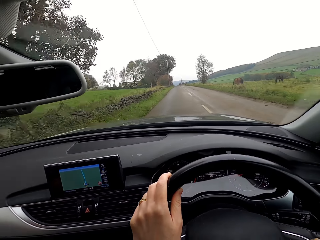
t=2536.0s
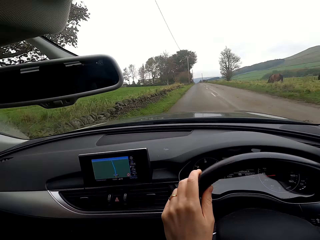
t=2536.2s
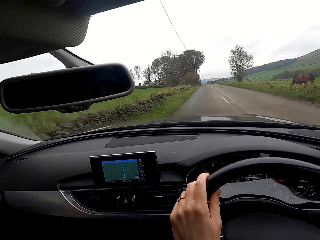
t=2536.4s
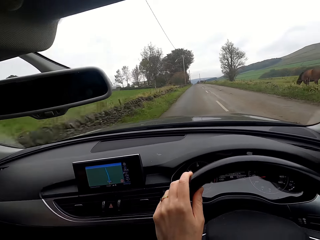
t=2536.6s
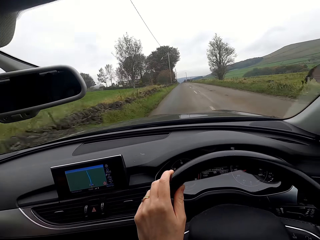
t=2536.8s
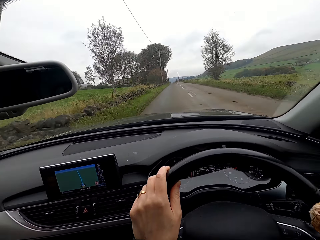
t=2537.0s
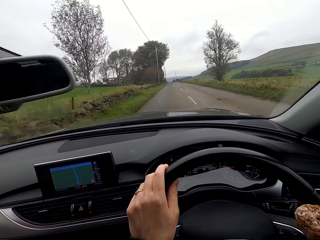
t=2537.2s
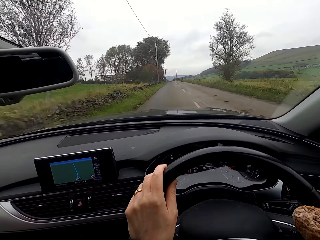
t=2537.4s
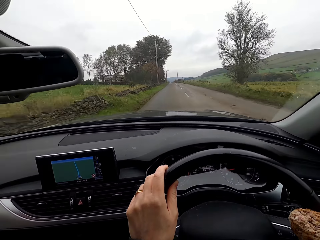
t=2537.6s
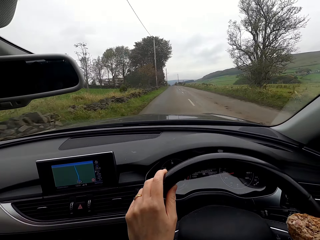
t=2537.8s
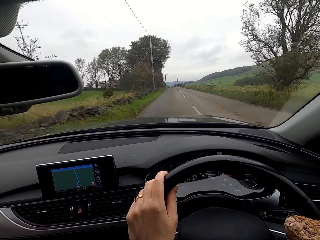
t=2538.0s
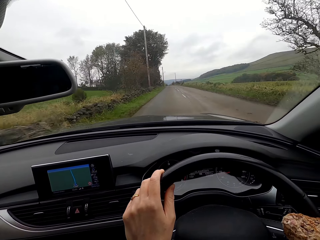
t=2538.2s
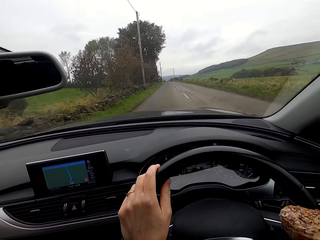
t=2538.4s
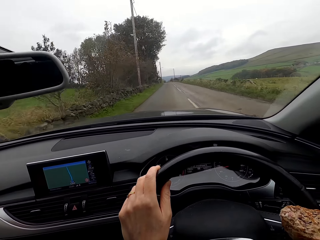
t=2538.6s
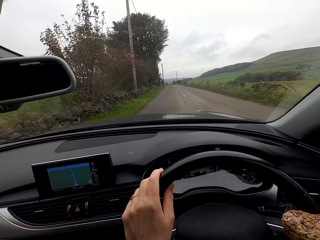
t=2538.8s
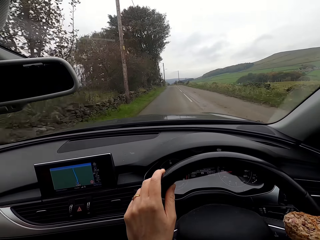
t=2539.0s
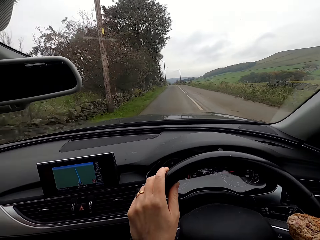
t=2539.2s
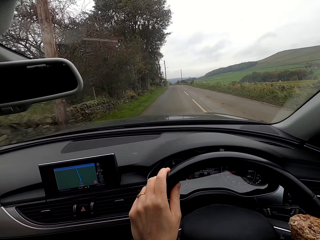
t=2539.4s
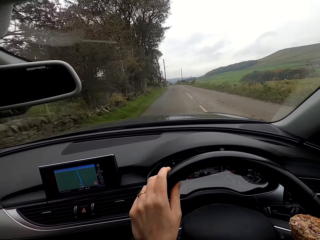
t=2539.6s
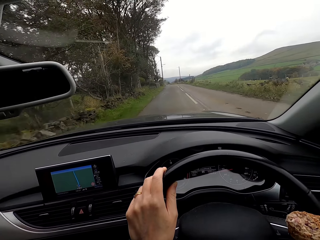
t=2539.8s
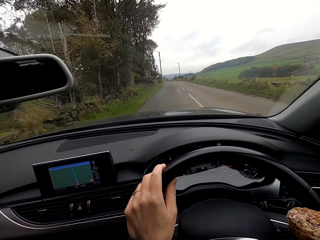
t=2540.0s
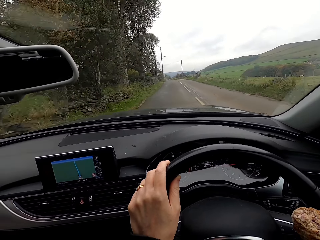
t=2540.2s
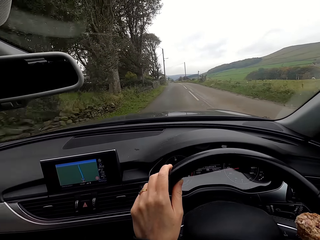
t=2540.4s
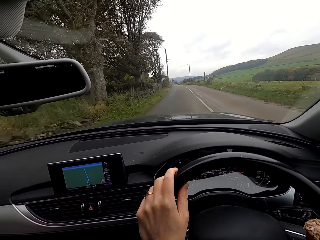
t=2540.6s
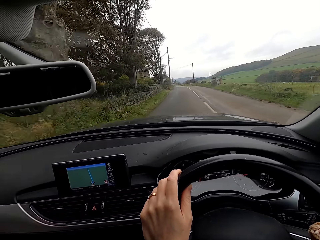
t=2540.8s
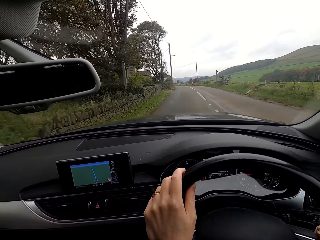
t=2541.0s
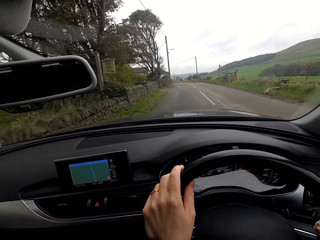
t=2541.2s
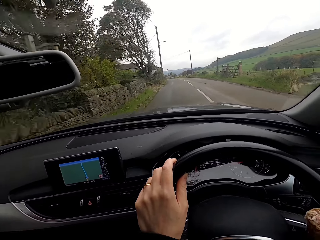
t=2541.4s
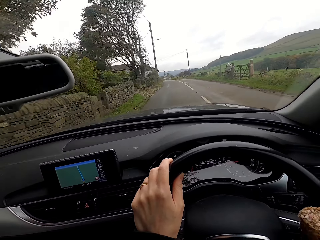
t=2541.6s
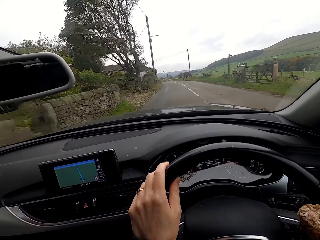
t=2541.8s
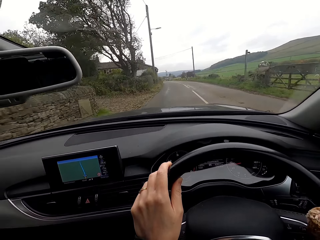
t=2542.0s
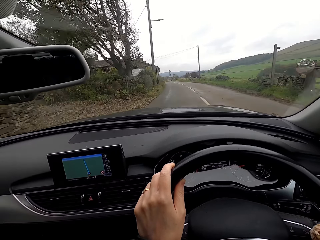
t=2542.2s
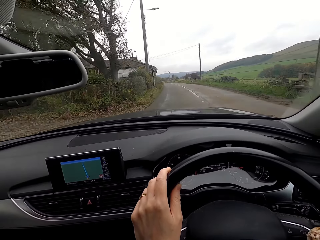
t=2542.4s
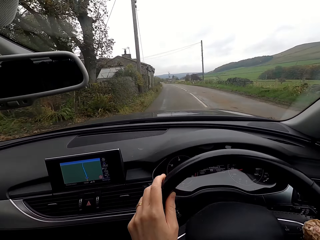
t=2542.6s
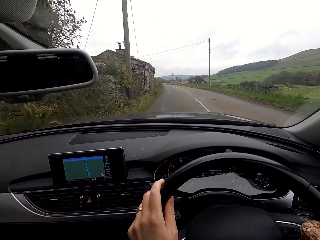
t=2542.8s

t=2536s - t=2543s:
The camera wearer places her right hand on the steering wheel. She steers the steering wheel with both hands.

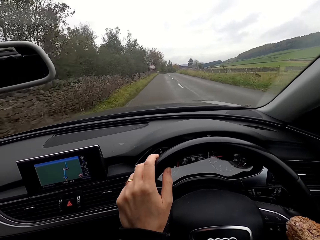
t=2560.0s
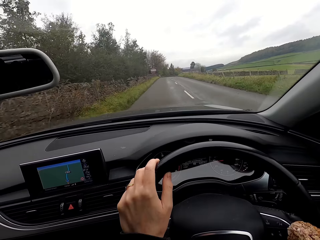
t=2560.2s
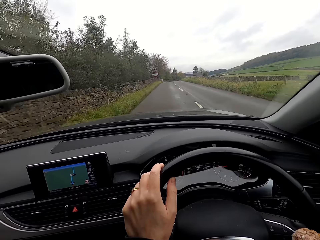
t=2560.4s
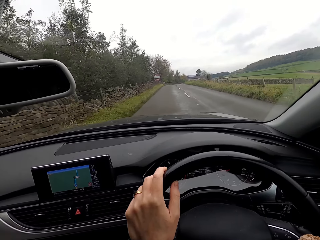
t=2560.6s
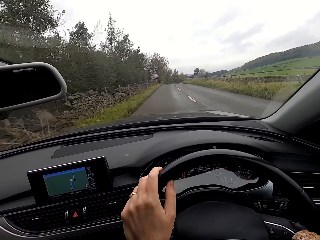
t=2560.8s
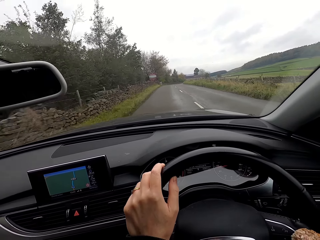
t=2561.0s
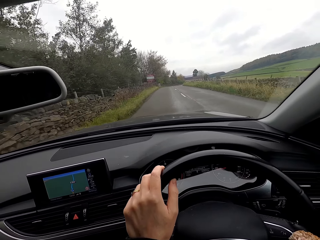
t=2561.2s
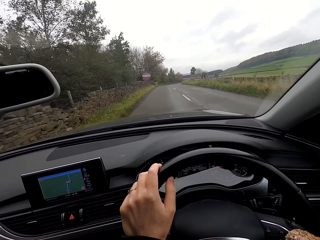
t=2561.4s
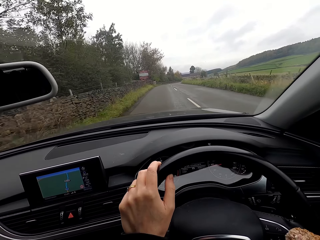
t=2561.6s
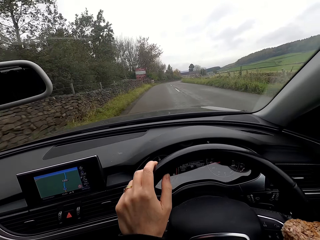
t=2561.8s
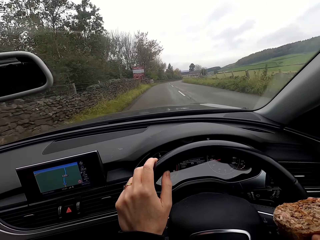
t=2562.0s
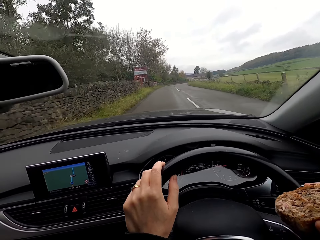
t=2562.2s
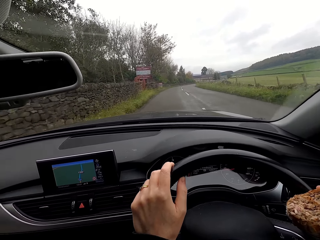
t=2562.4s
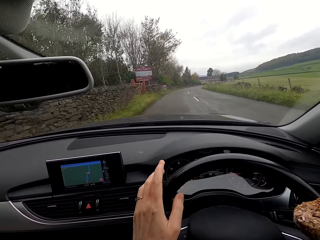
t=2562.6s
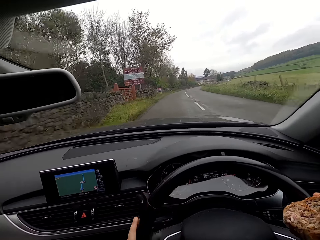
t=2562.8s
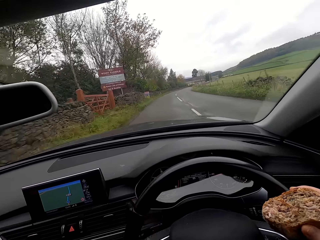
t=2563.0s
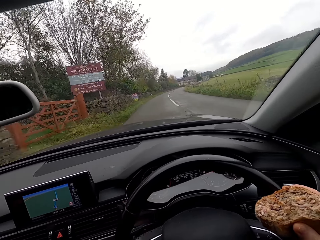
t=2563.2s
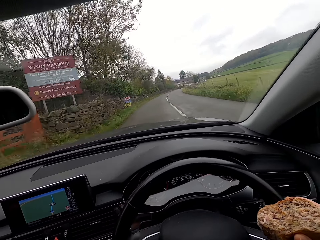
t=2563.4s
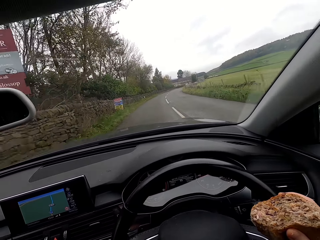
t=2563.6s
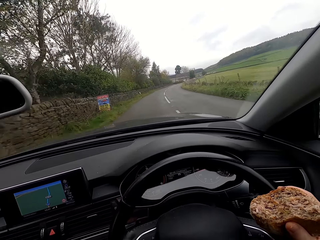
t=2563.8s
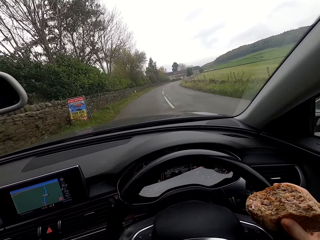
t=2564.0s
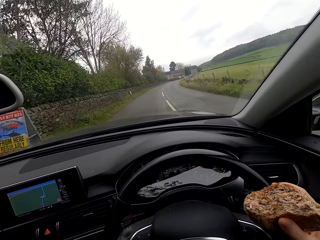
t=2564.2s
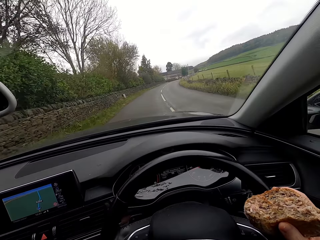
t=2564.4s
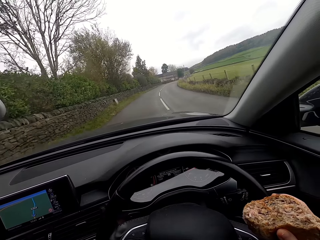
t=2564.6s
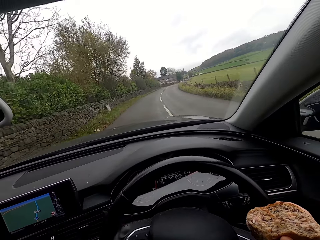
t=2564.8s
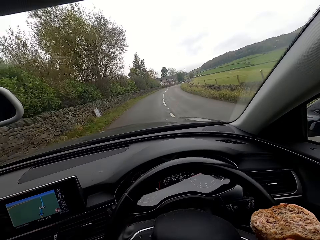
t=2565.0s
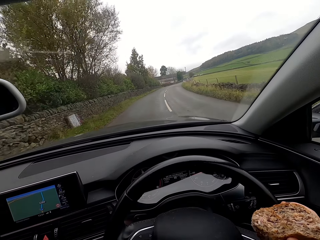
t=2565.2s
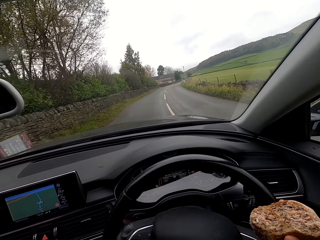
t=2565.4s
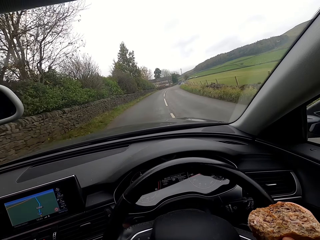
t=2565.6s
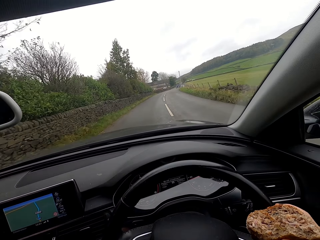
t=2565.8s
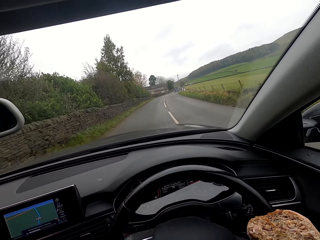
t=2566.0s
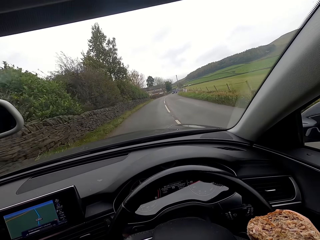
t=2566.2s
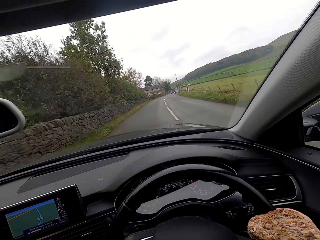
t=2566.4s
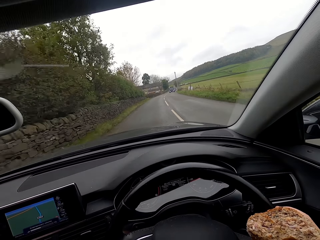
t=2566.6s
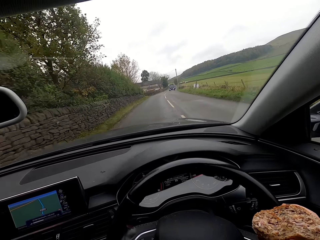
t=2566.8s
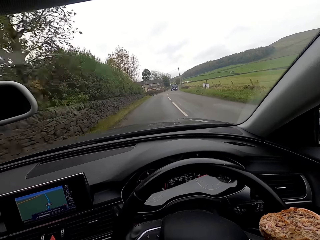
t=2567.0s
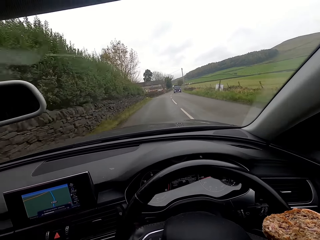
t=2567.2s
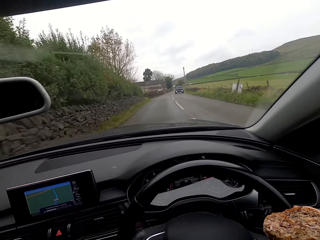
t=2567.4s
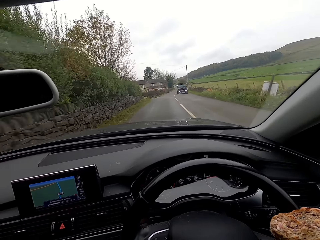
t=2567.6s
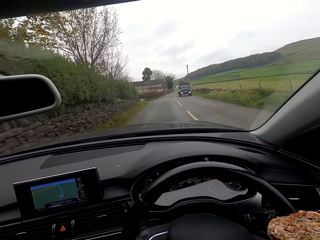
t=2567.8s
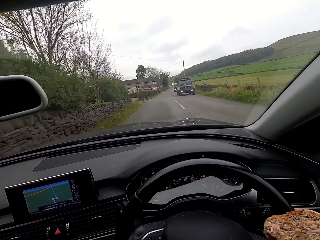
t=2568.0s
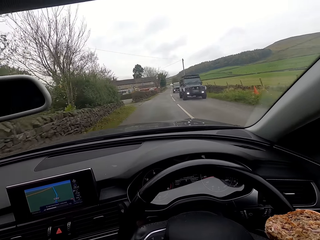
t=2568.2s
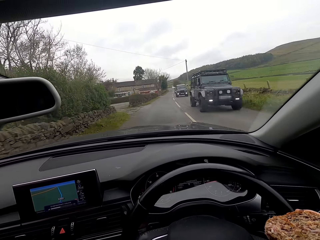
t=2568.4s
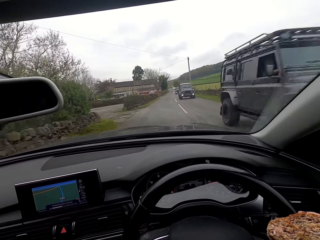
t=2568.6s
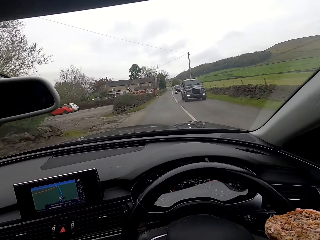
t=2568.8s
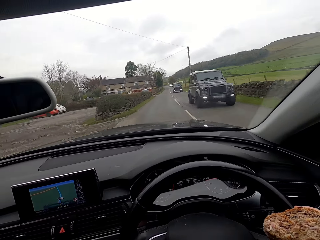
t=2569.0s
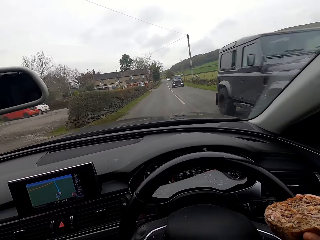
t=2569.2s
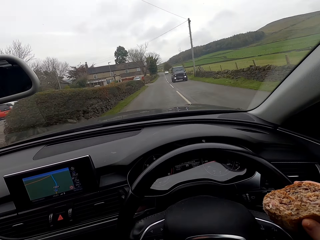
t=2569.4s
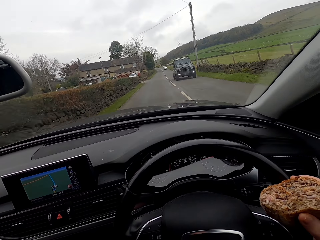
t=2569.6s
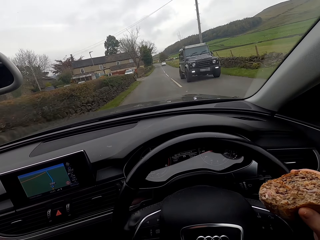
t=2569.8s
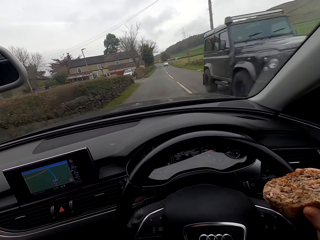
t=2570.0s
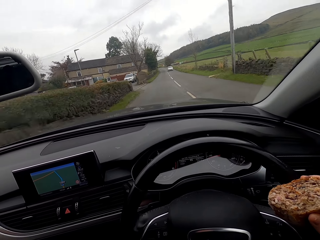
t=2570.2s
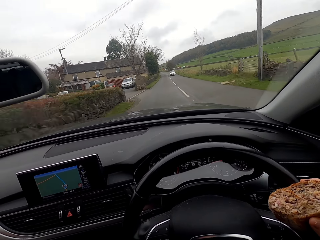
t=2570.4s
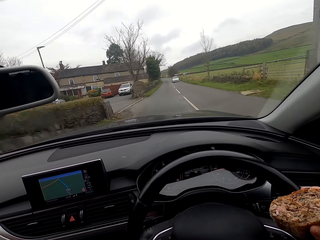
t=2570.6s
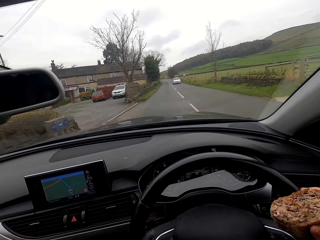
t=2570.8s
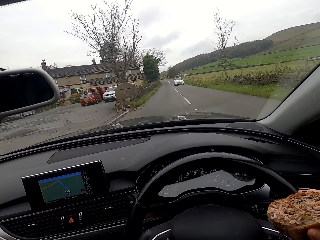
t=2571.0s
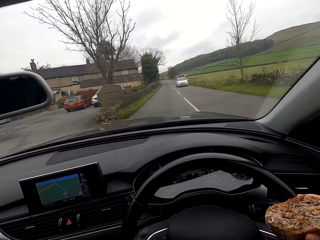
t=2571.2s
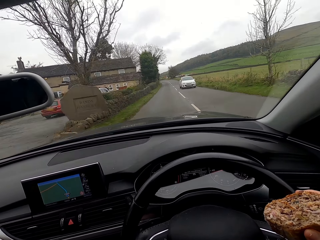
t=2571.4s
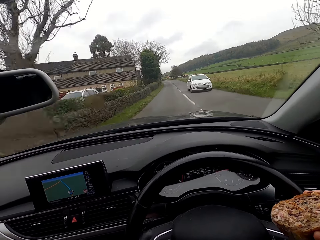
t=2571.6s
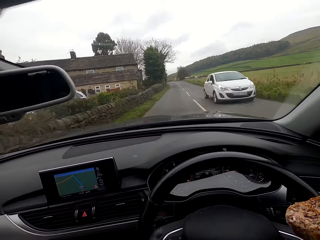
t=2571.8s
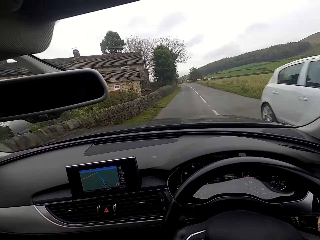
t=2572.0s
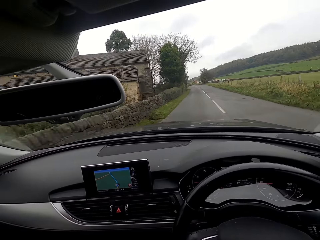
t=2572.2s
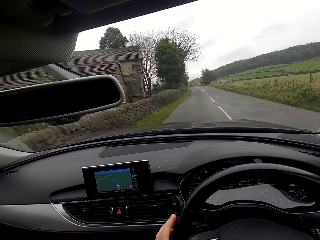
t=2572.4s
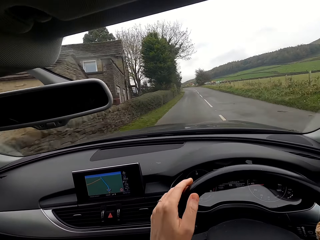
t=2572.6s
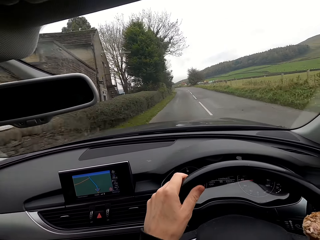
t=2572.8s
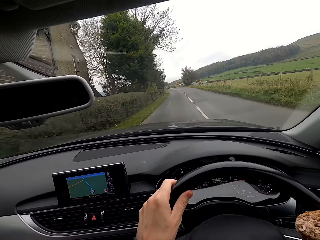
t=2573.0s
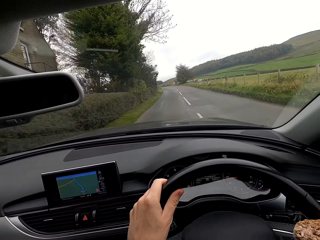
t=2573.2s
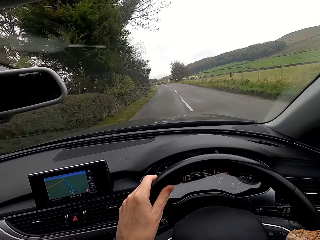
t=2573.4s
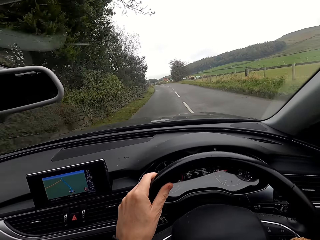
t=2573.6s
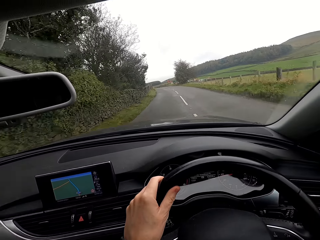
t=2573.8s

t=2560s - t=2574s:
The camera wearer moves her right hand on the steering wheel. She drives the car on the road with both hands on the steering wheel. She drops her left hand from the steering wheel. She listens to the radio. She steers the steering wheel with her right hand. She turns right at a curve. A car drives past the camera wearer. A car drives past her repeatedly. The camera wearer places her left hand on the steering wheel. She steers the steering wheel with both hands. She drives the car on the road with both hands on the steering wheel.
